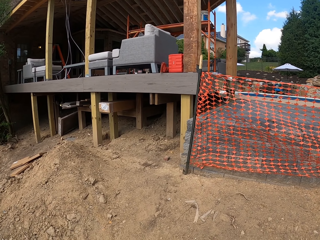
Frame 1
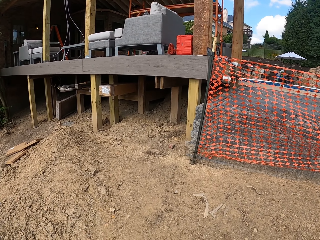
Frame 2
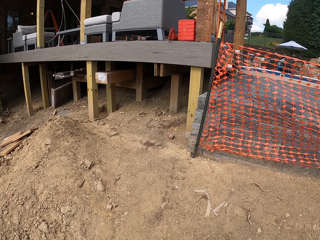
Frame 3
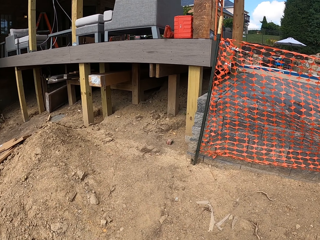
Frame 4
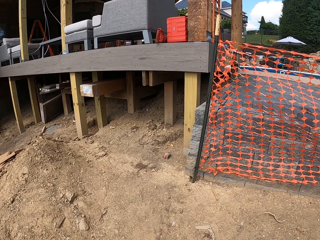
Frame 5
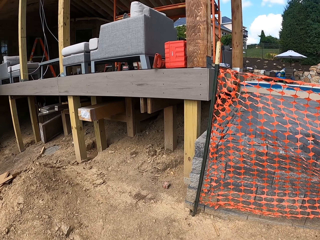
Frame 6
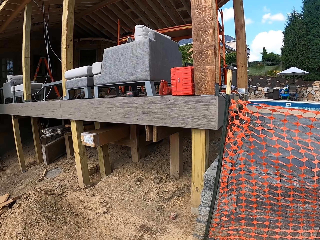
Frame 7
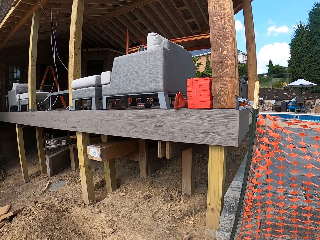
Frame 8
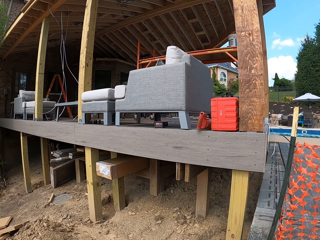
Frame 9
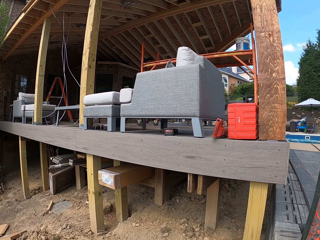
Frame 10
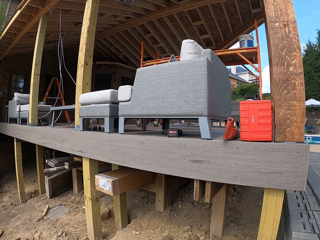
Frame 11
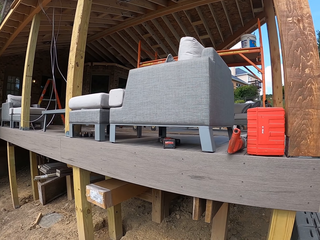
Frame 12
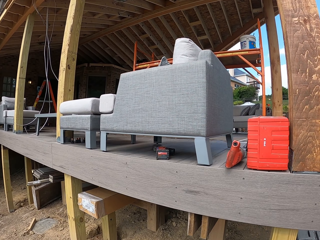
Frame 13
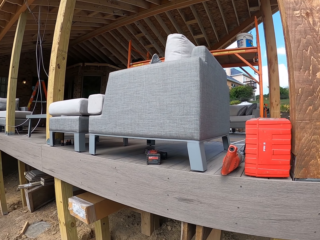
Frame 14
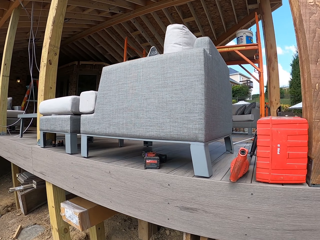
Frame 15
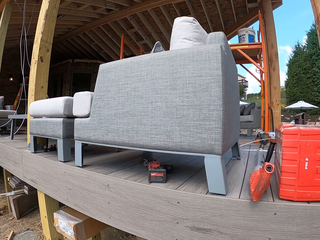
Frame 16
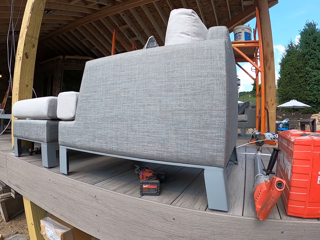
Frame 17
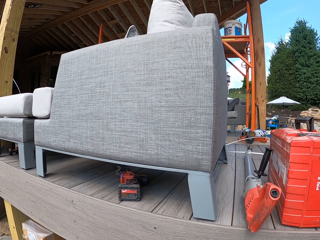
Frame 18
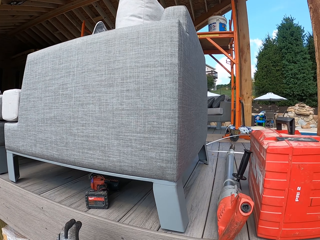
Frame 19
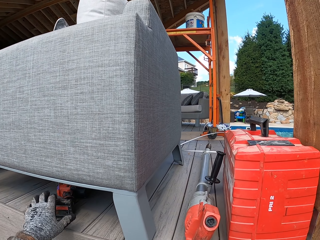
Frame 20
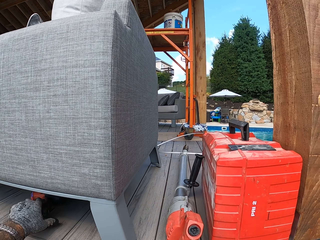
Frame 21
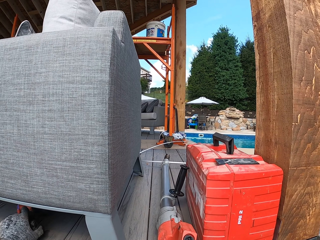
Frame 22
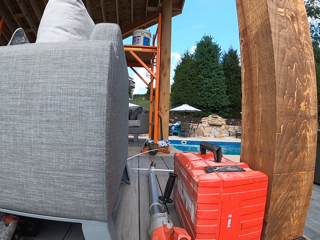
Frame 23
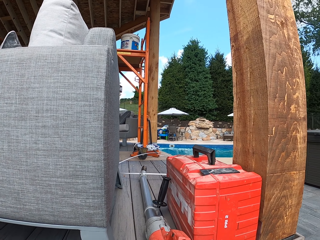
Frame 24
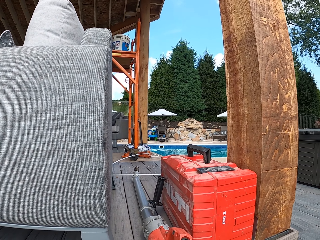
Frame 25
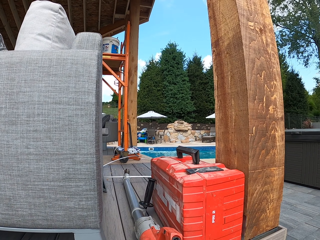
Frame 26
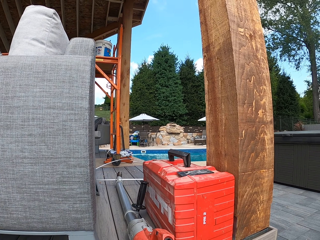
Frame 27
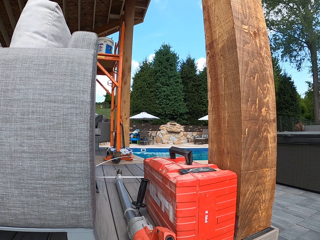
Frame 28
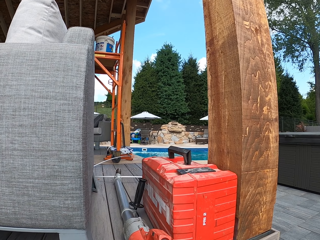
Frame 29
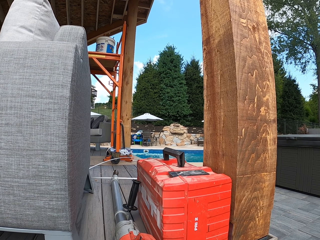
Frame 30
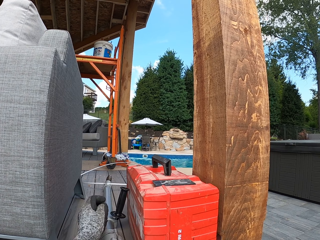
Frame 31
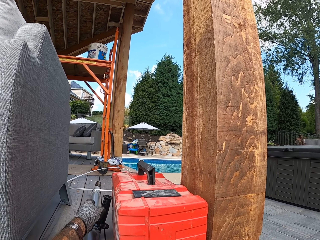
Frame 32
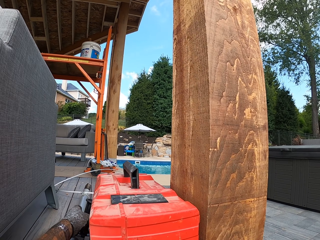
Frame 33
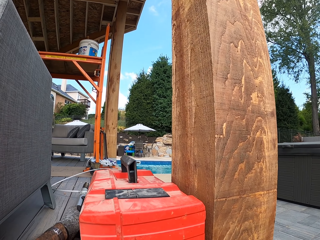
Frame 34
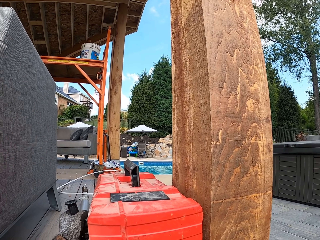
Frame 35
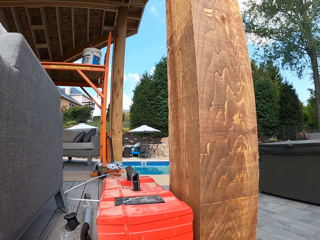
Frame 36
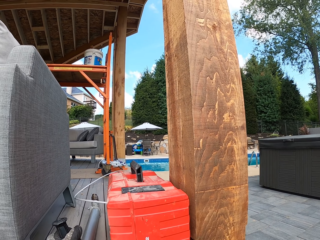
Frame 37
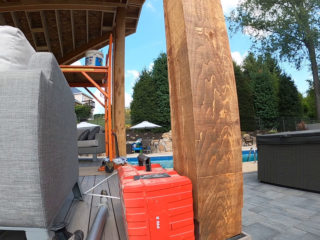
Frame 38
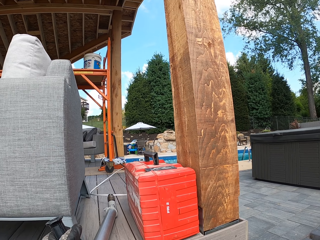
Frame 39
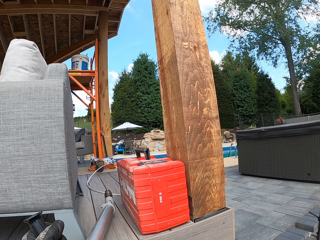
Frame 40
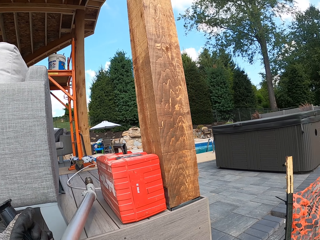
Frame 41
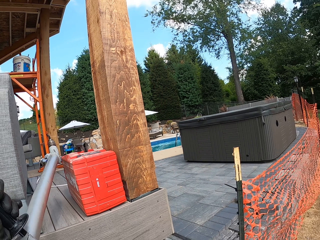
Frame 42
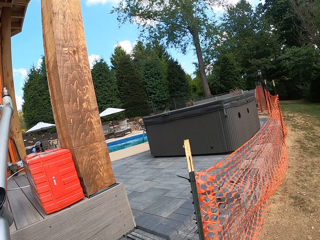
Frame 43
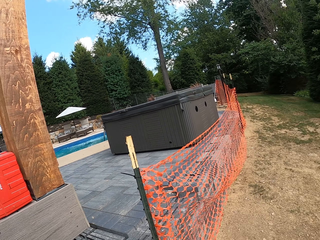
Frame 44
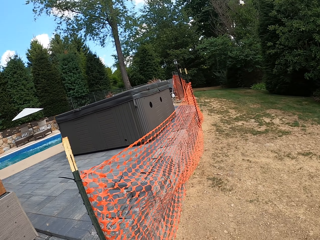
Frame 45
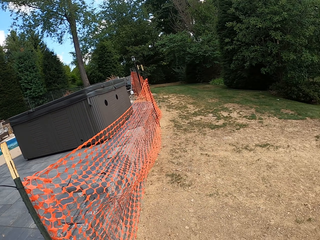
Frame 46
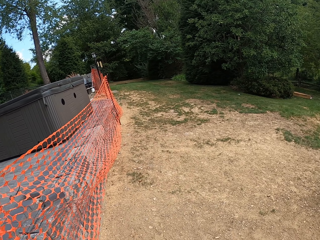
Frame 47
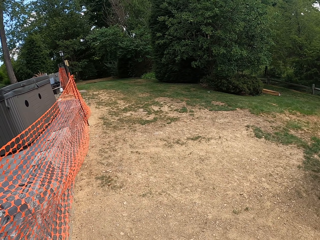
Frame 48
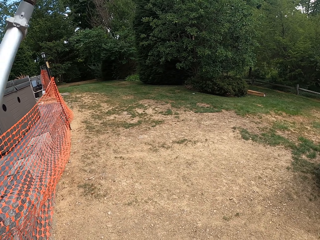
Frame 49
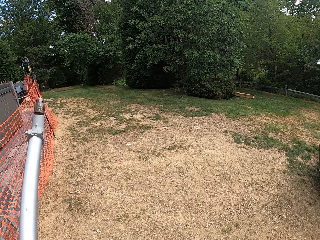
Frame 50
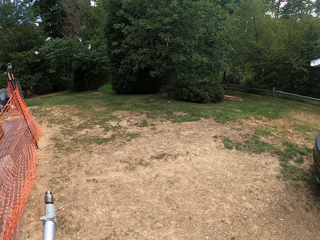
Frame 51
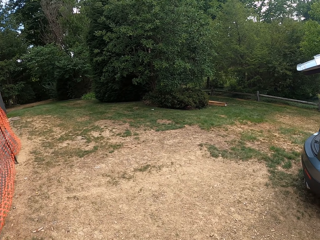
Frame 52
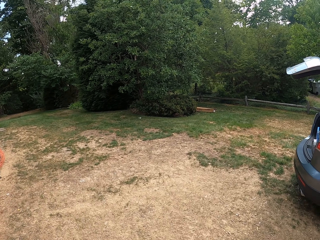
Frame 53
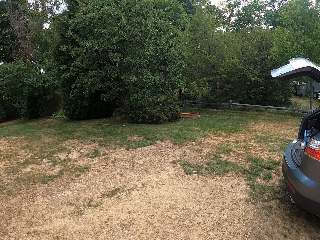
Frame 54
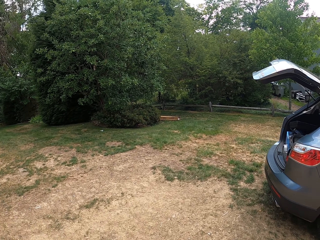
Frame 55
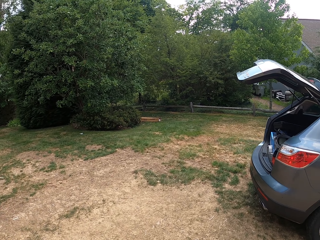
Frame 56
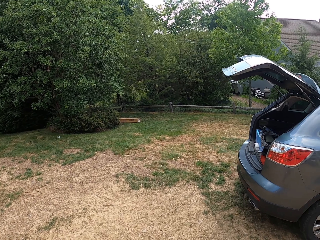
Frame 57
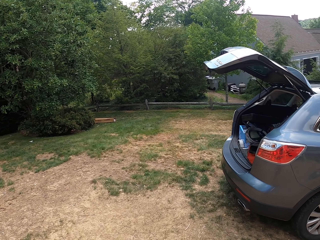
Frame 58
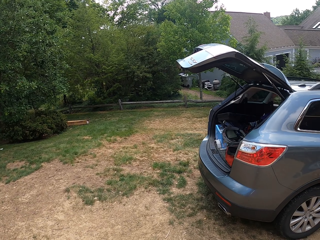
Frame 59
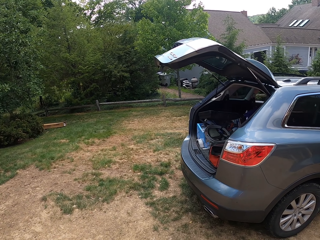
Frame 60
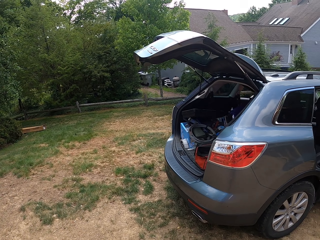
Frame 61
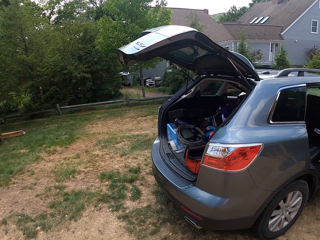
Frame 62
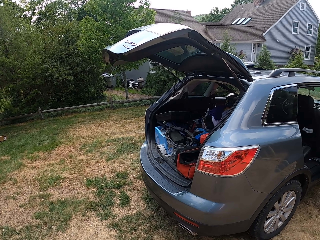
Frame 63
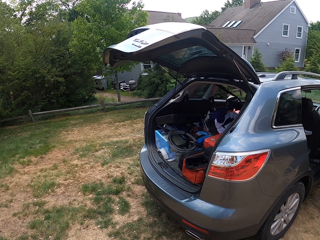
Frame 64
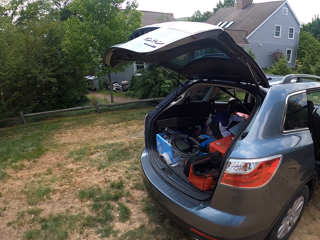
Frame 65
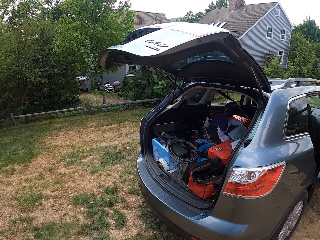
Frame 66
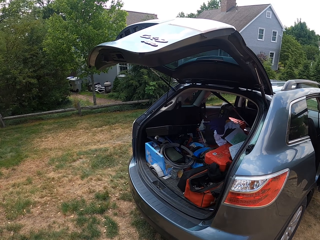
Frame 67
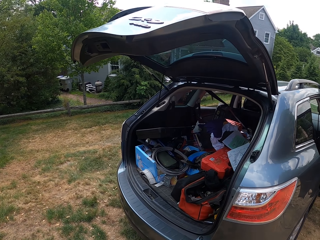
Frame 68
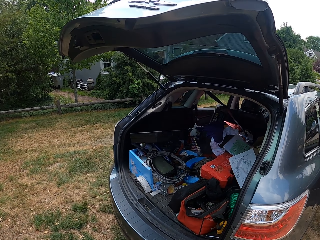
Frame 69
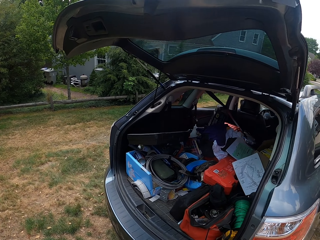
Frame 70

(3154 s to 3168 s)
The camera wearer takes tools. They pick up two tools. They walk back to the boot of the car with something.

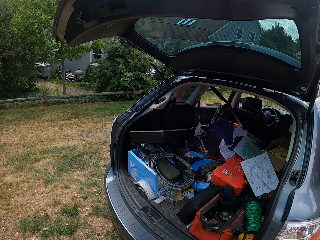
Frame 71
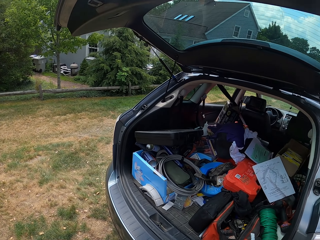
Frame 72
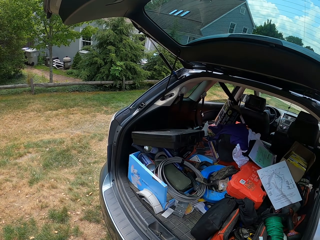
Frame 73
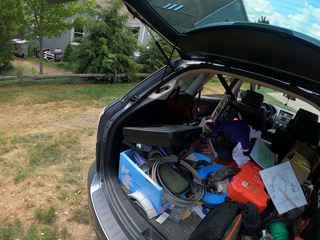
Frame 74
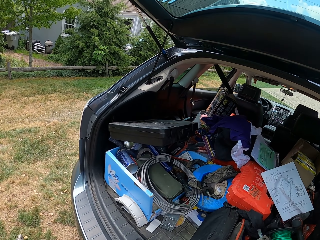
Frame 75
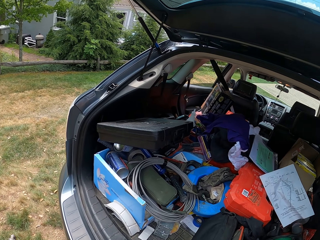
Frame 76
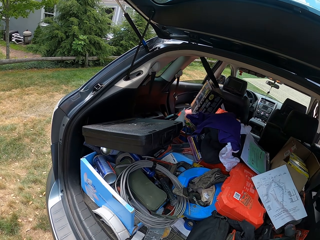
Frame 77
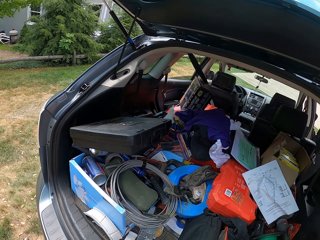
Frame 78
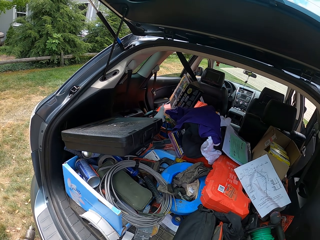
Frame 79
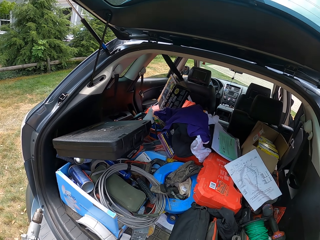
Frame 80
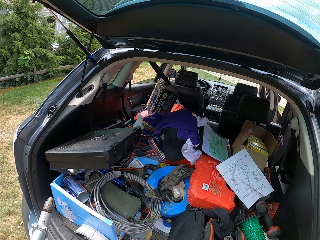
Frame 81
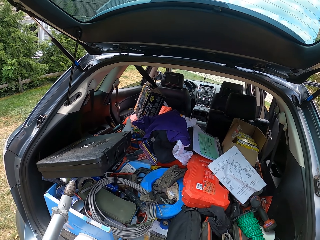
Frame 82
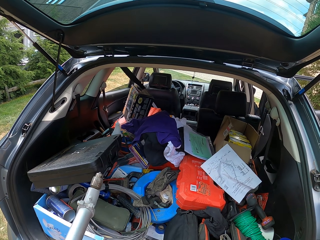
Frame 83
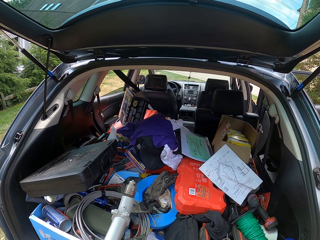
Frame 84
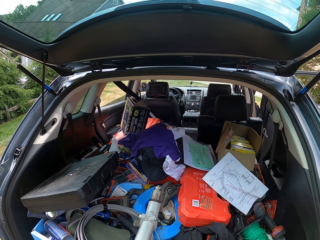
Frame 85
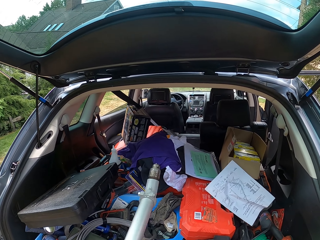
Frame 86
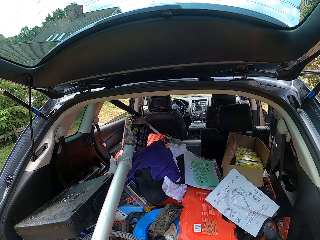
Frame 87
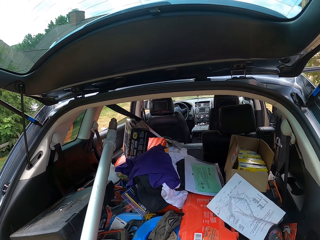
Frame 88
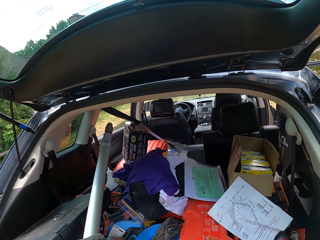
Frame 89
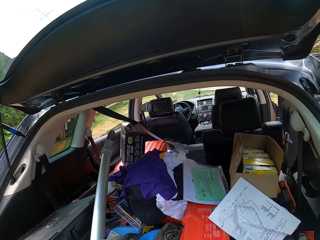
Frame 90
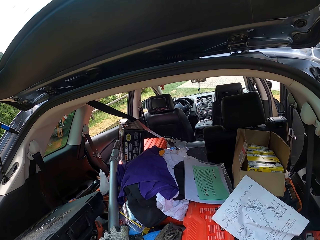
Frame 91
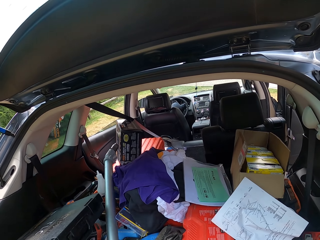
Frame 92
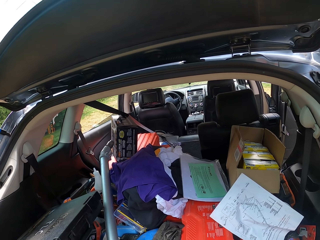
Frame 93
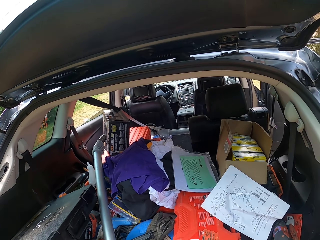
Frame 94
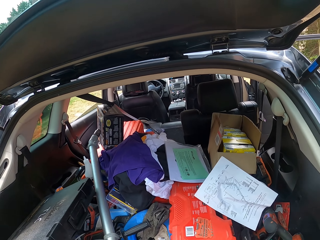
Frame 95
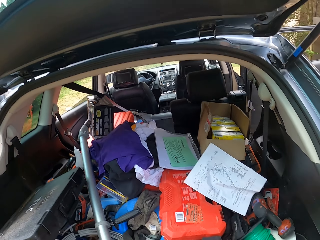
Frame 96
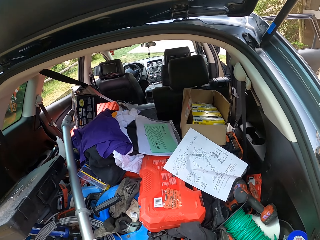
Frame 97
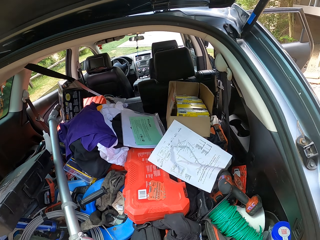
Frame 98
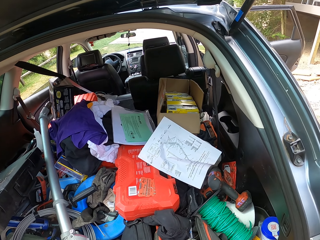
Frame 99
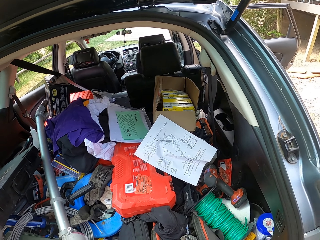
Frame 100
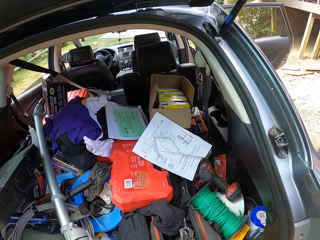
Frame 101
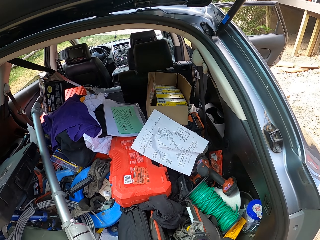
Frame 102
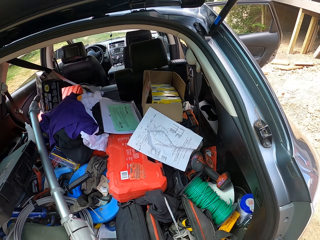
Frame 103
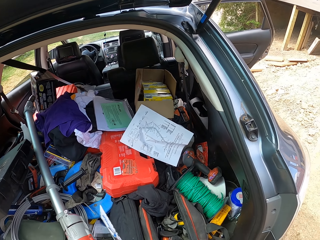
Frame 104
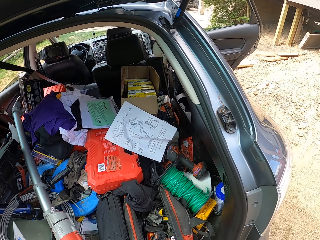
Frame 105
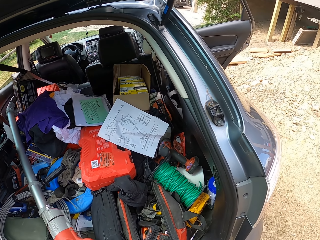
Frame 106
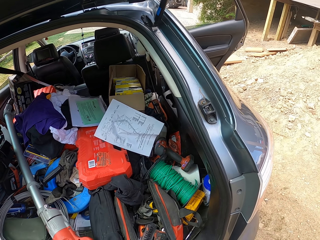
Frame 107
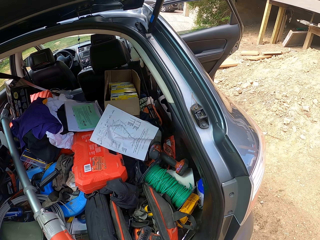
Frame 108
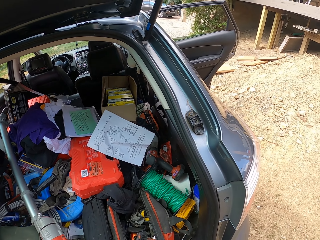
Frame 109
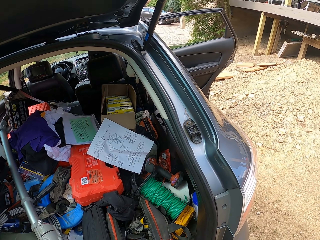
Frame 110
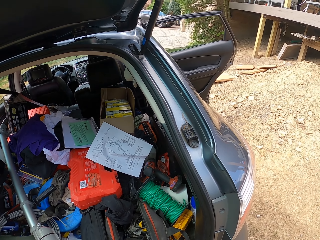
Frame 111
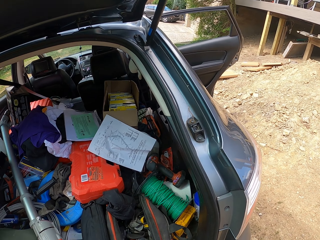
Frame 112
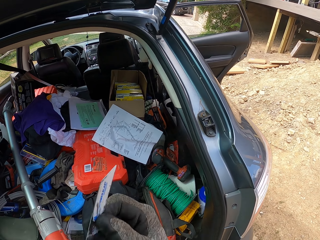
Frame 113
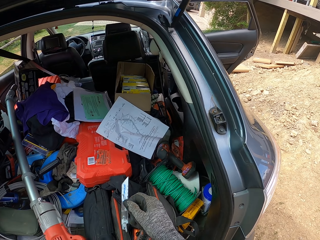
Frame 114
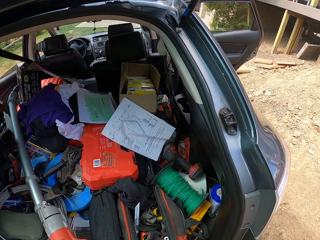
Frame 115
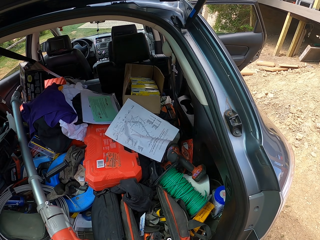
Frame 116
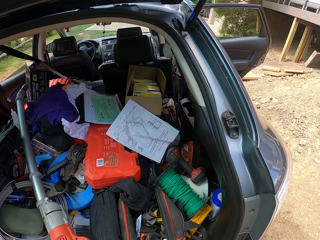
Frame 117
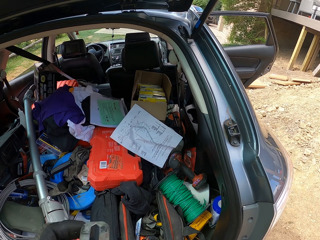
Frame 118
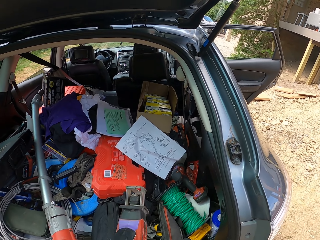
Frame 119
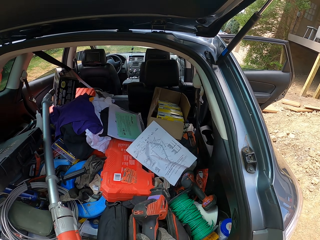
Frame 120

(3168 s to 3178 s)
The camera wearer puts something in the boot. They pick up something. They throw a blade in the boot.
